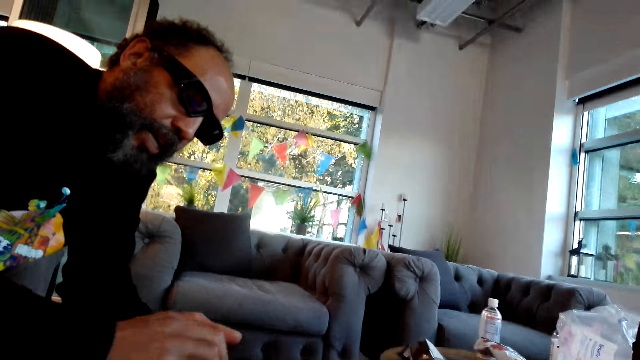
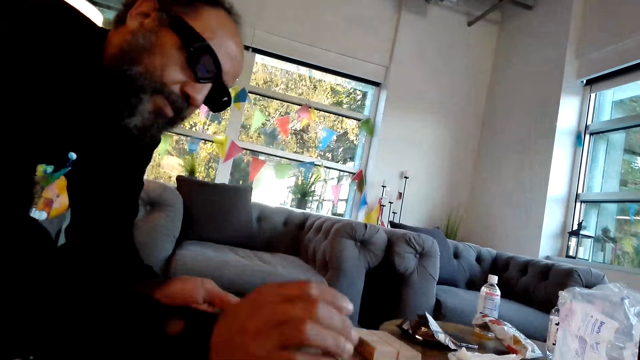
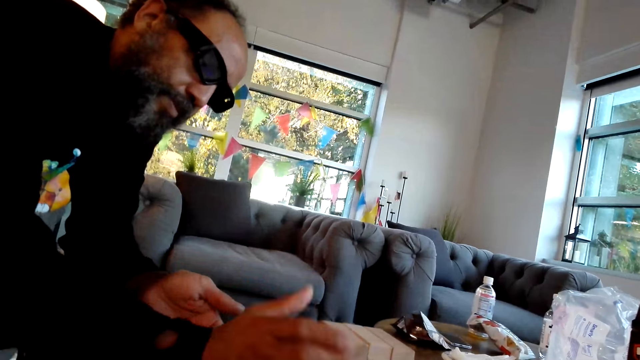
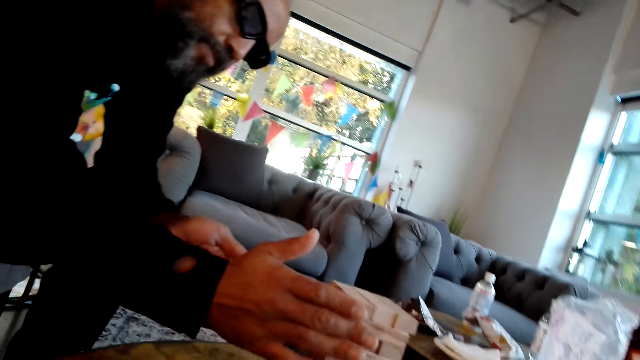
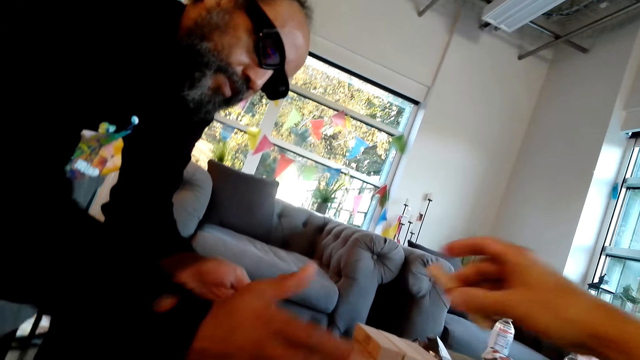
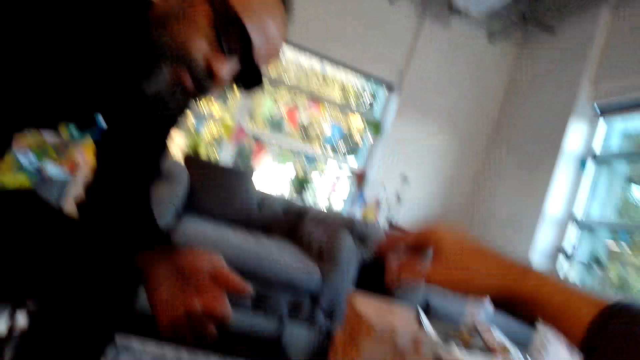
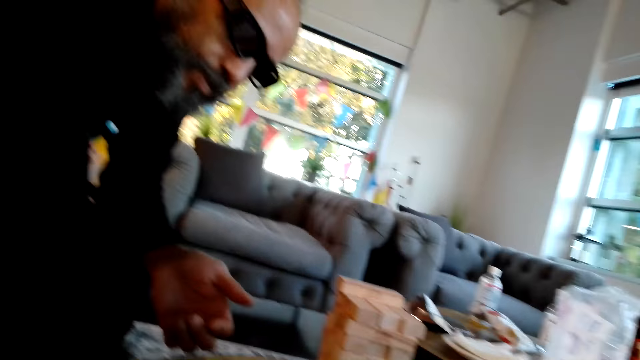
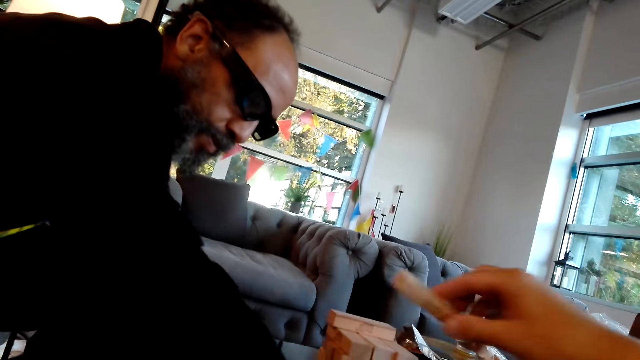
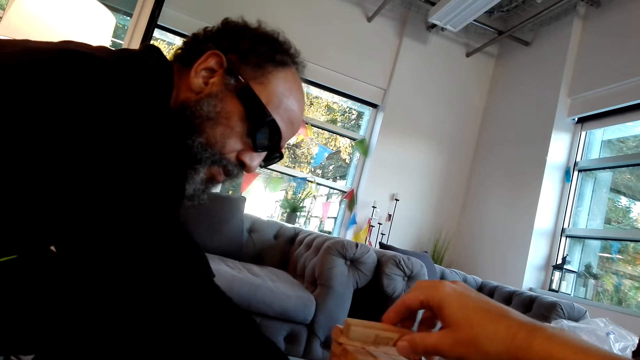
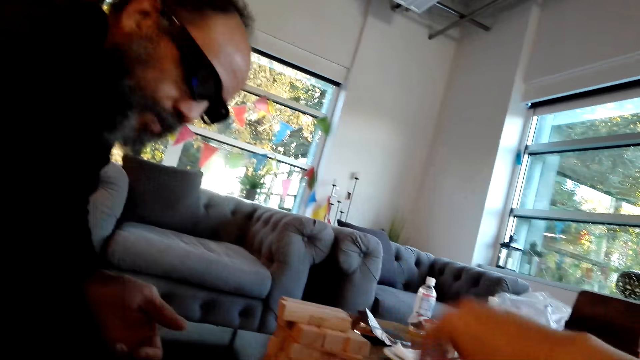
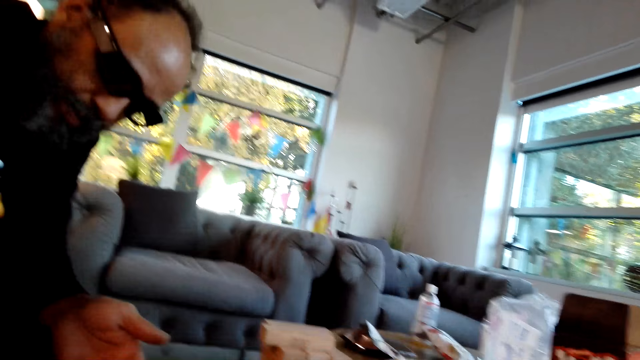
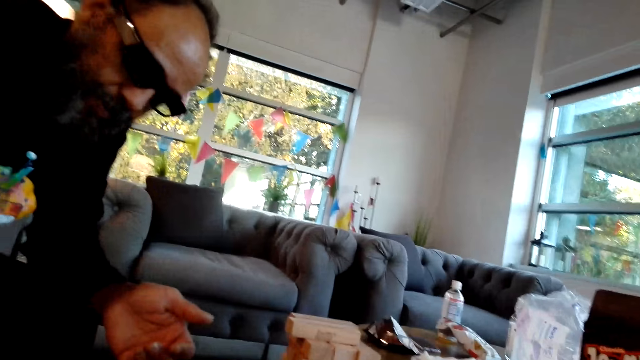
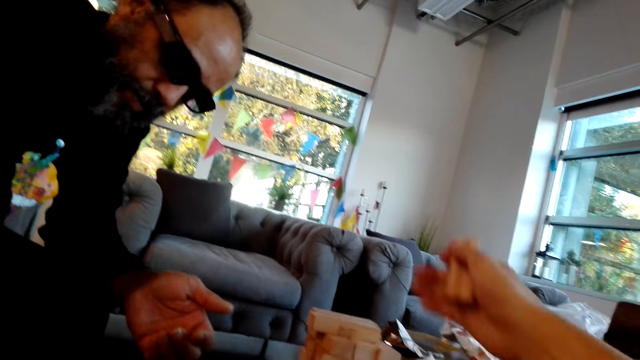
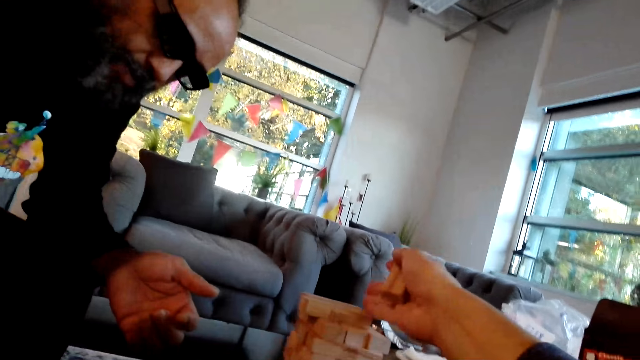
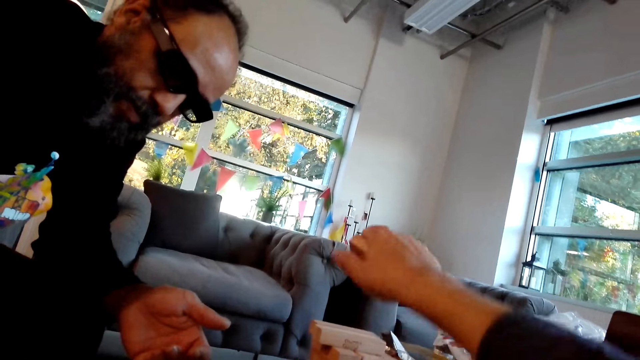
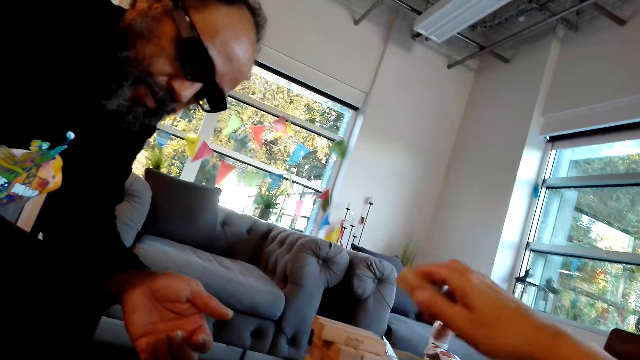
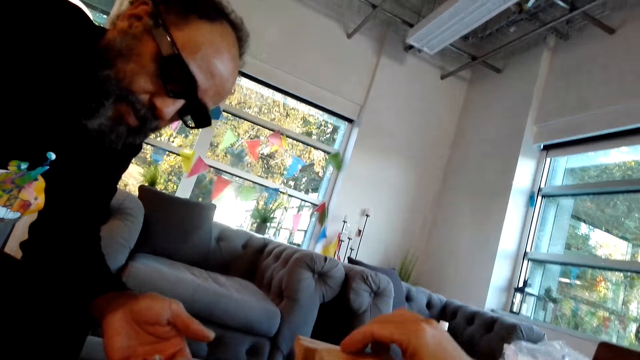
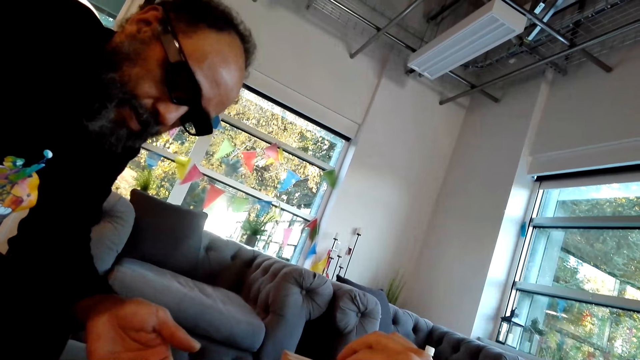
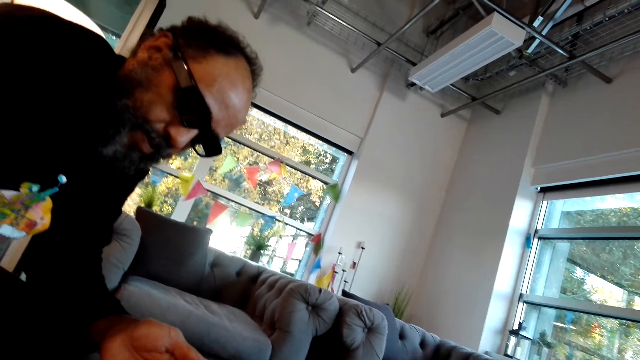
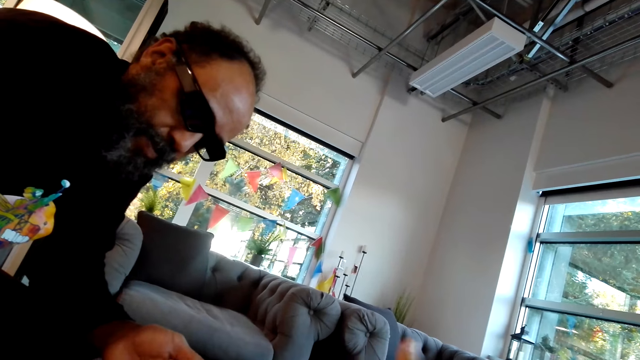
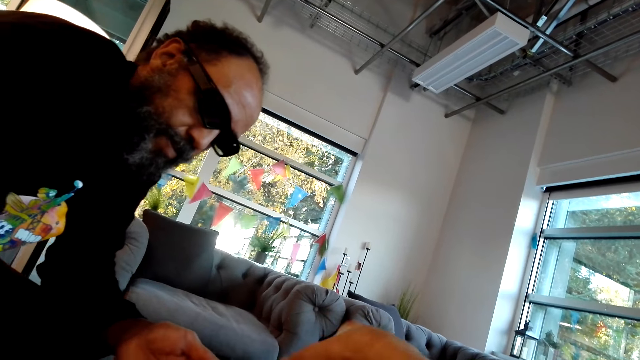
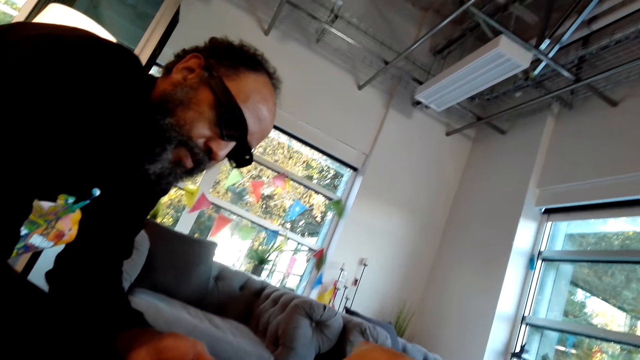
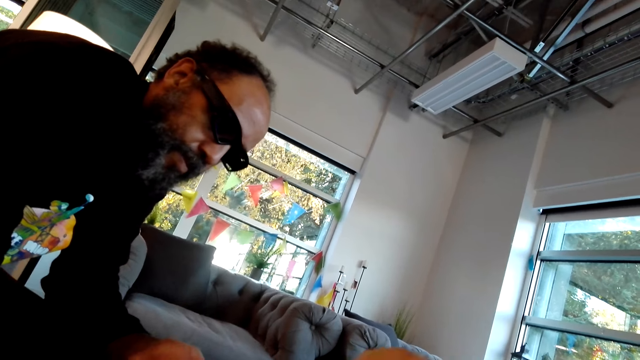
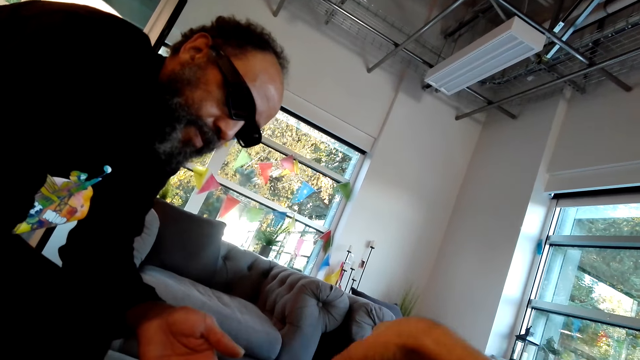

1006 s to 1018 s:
A man picks a piece of jenga from the other hand and puts the piece of jenga on top of others. The camera wearer puts a piece of jenga on the others and looks around. The man moves pieces of jenga on the table. The camera wearer puts a piece of jenga on the others, looks around, moves a hand, puts a piece of jenga on the others, and moves a hand.

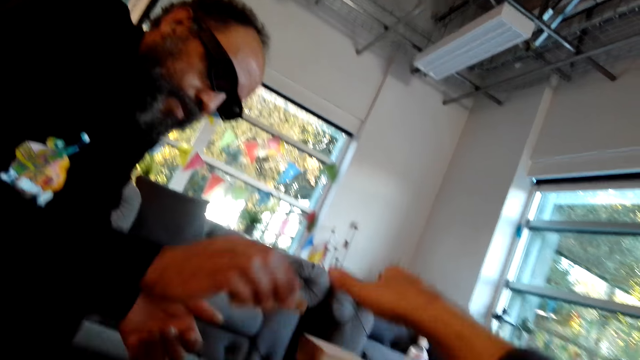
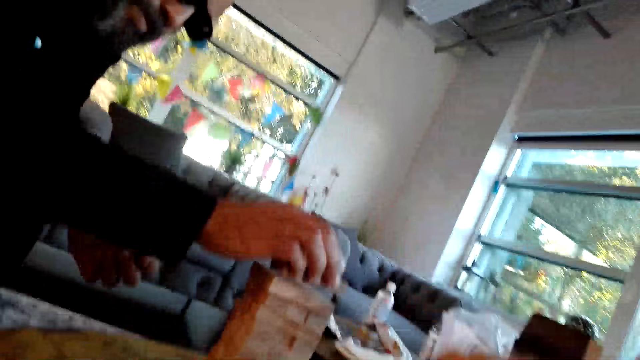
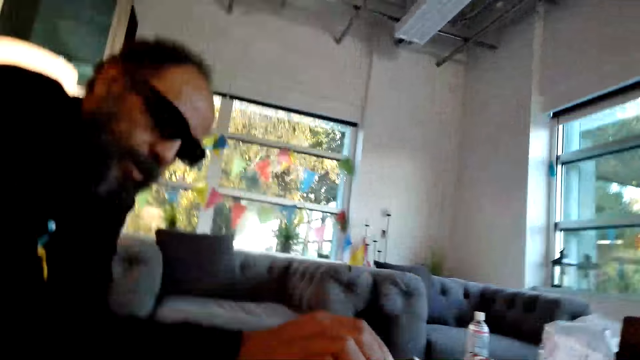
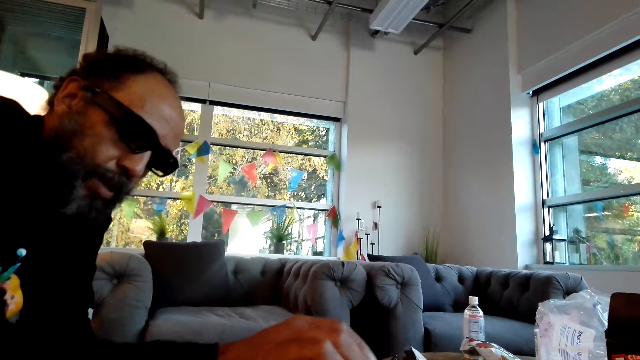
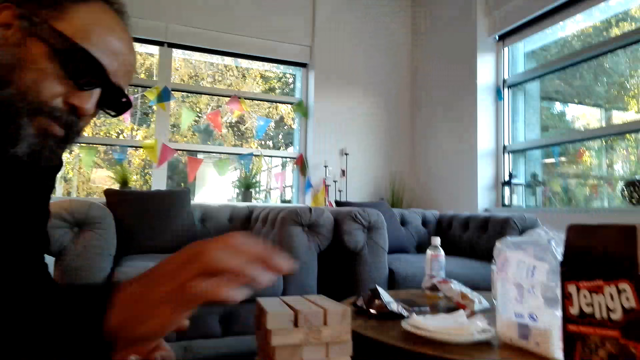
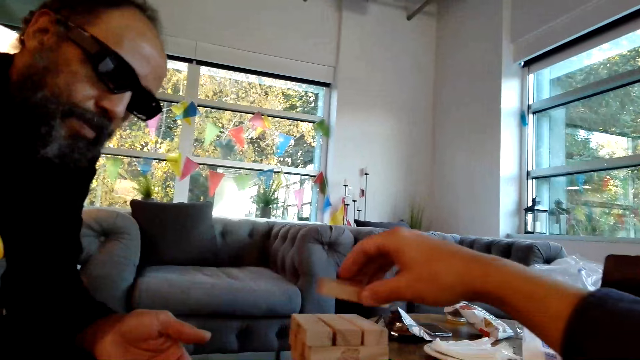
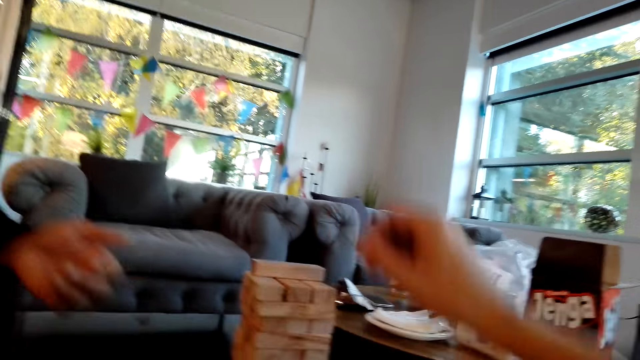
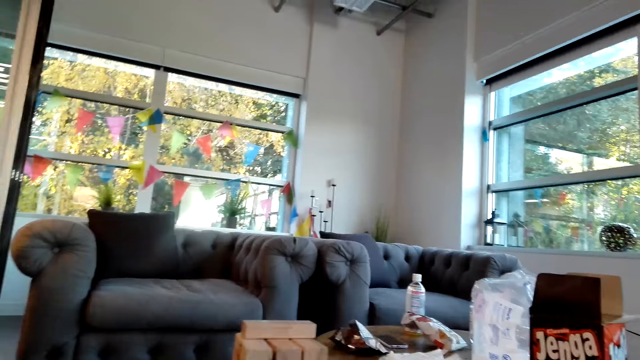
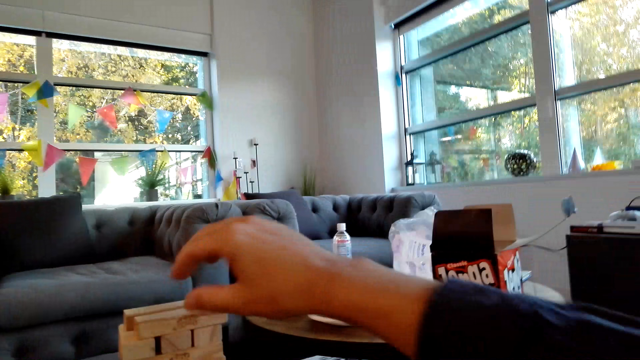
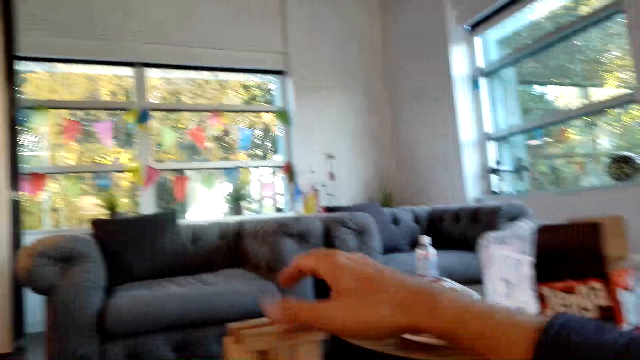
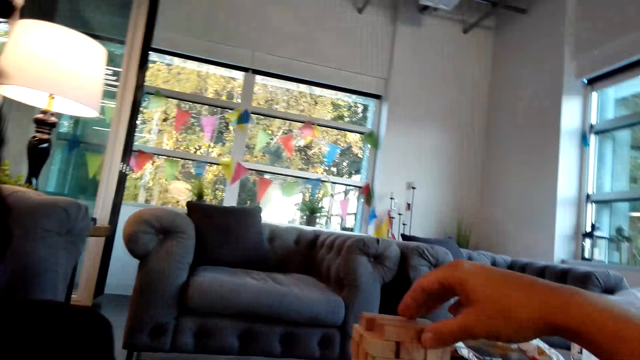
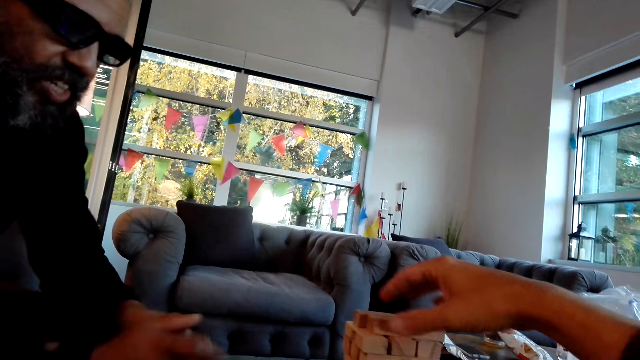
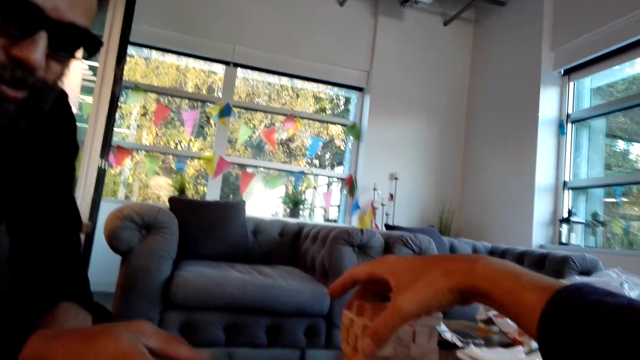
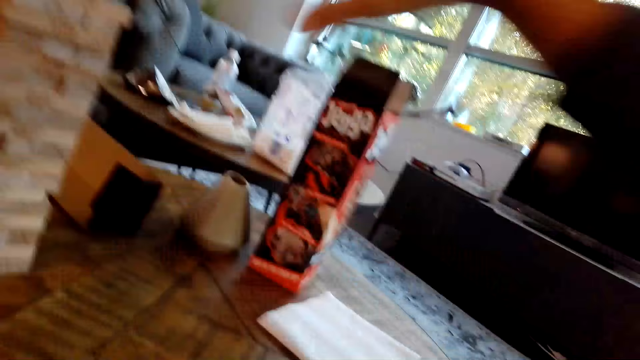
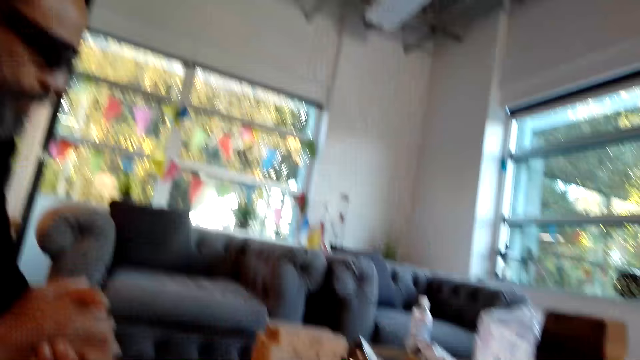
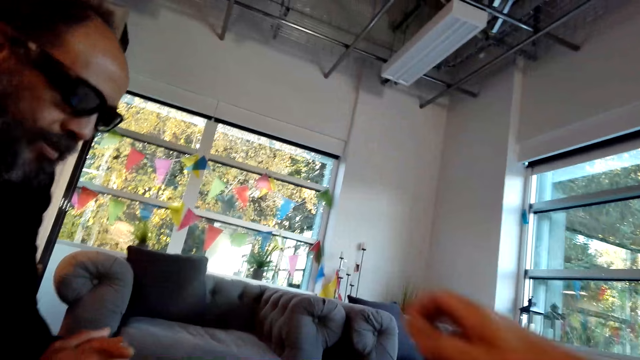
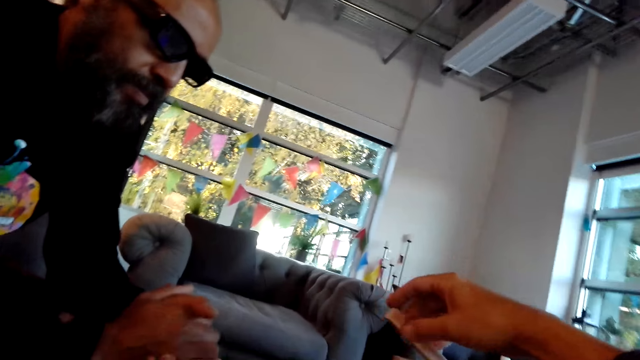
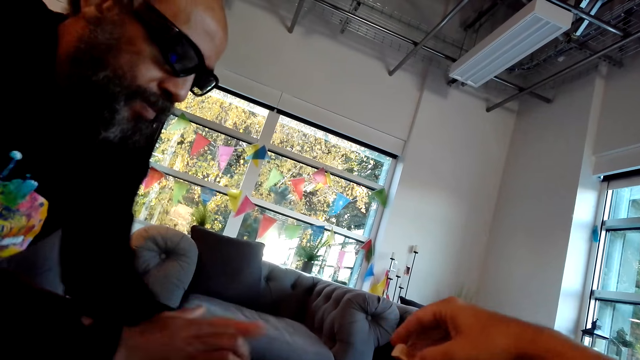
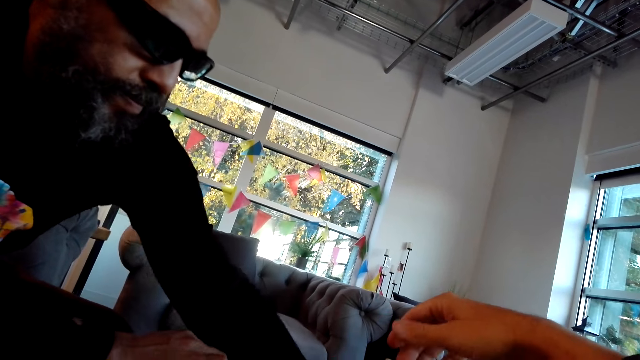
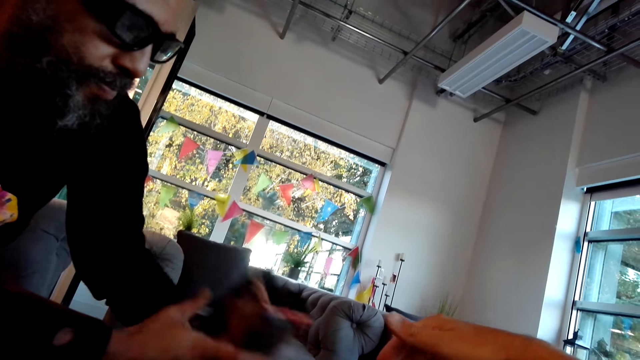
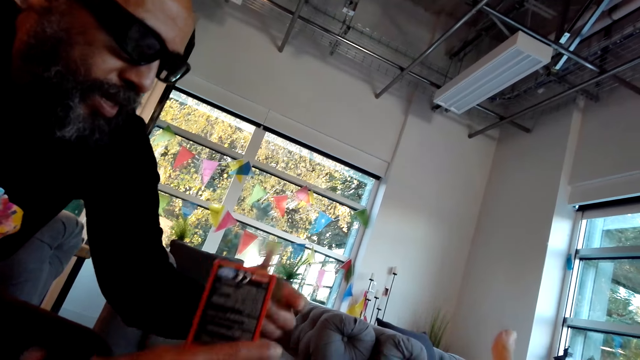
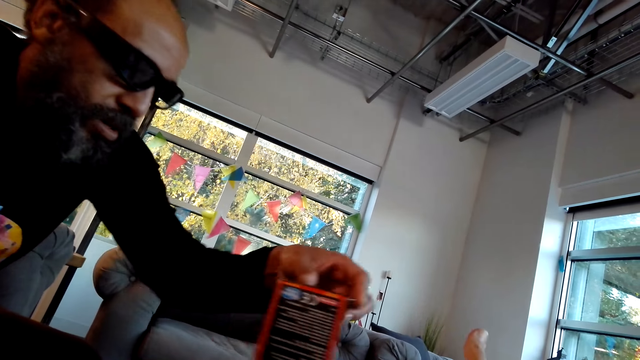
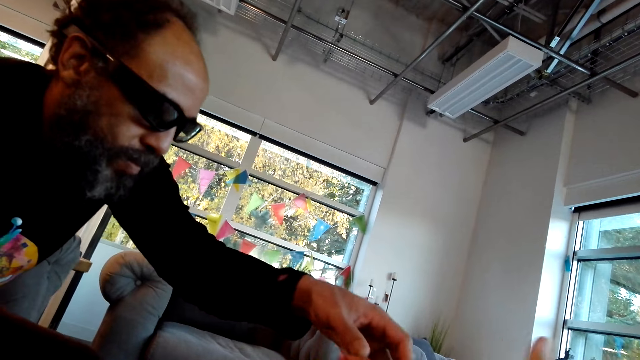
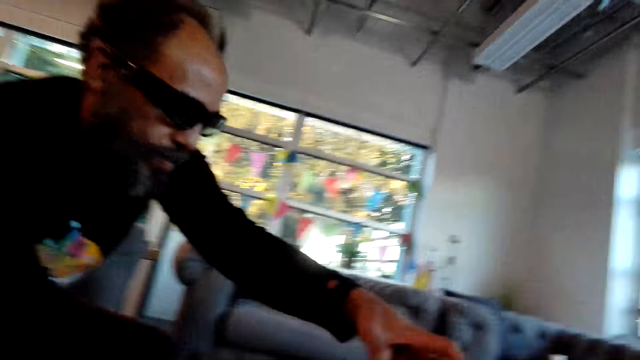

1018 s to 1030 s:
The camera wearer looks around. A man puts pieces of jenga or wooden blocks on top of others. He moves around. The camera wearer puts a piece of jenga on the others. They look around, put a piece of jenga on the others, and pick pieces of jenga on the others. The man moves his hands. The camera wearer holds the wooden blocks. They look around. The man sits on the couch. The camera wearer puts a piece of jenga on the others. The man moves a hand and picks a box on the table. The camera wearer moves a hand. The man holds the box with hands and puts the box on the jenga pieces.
